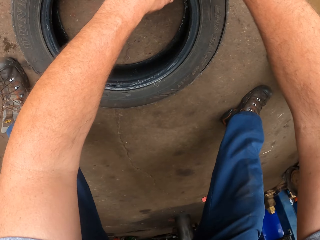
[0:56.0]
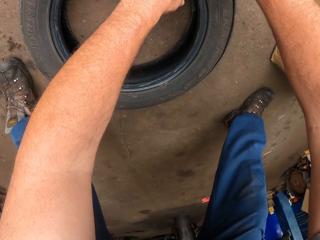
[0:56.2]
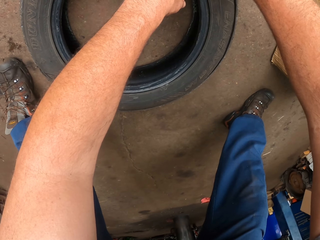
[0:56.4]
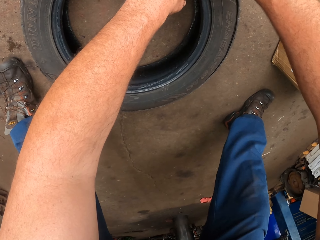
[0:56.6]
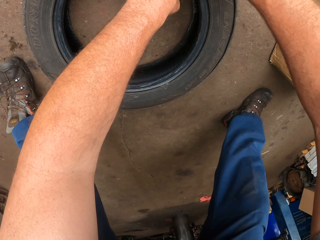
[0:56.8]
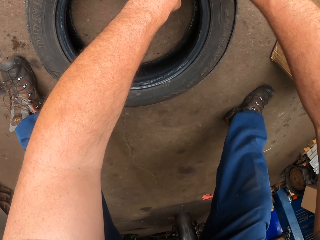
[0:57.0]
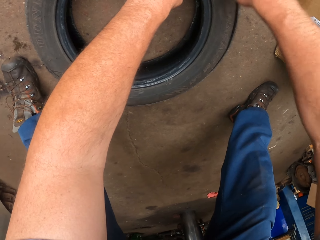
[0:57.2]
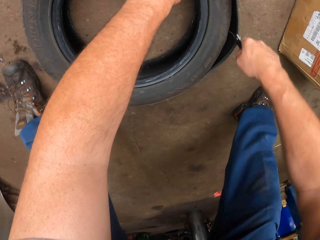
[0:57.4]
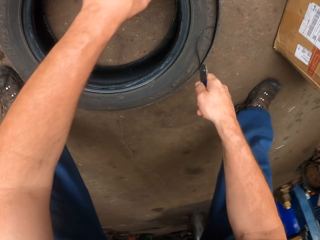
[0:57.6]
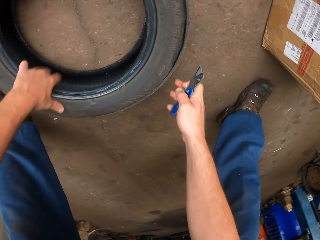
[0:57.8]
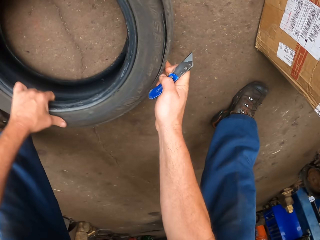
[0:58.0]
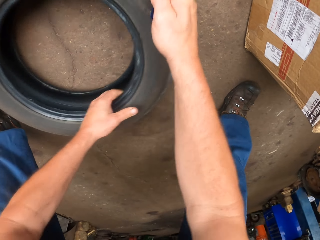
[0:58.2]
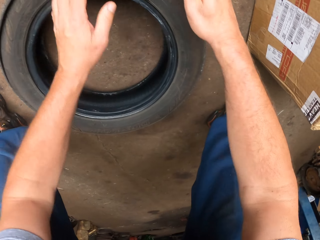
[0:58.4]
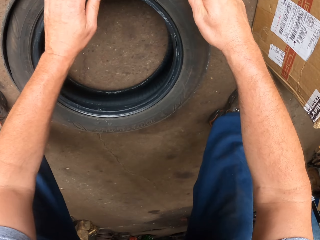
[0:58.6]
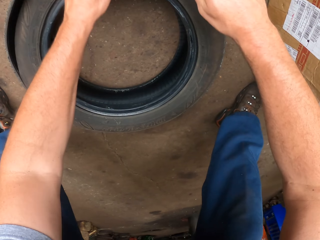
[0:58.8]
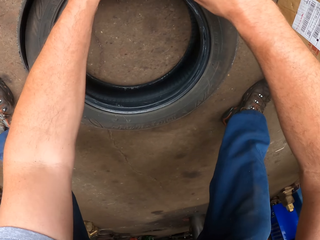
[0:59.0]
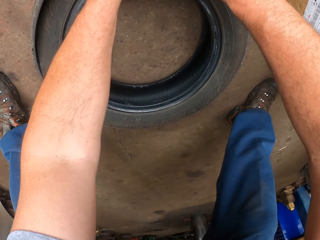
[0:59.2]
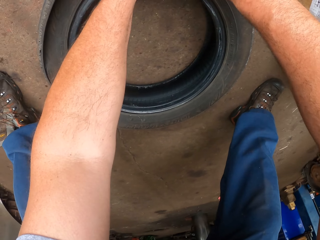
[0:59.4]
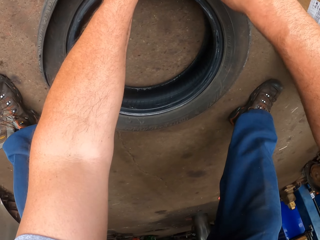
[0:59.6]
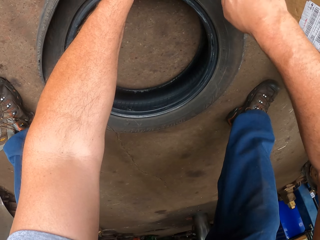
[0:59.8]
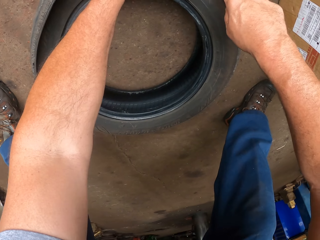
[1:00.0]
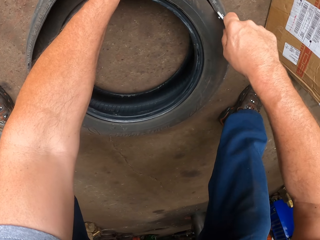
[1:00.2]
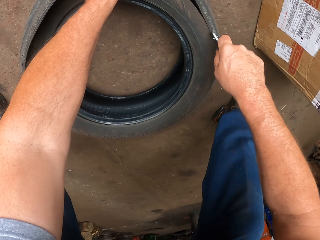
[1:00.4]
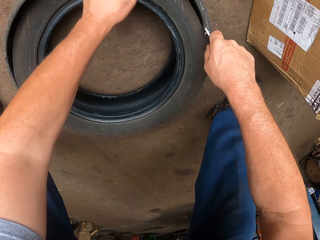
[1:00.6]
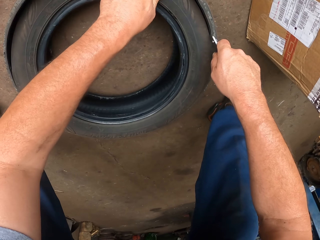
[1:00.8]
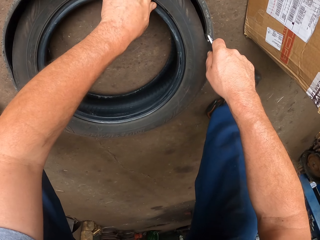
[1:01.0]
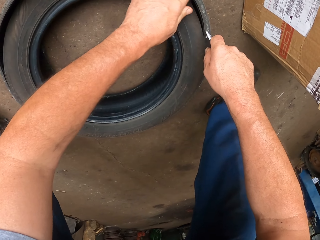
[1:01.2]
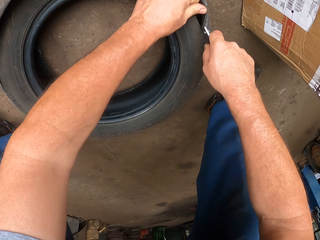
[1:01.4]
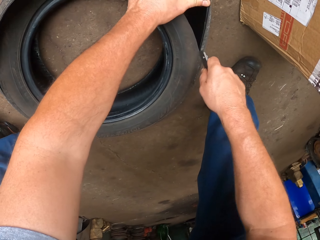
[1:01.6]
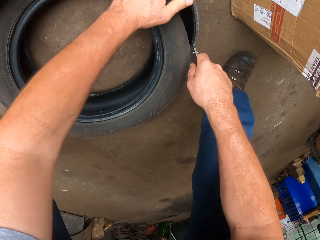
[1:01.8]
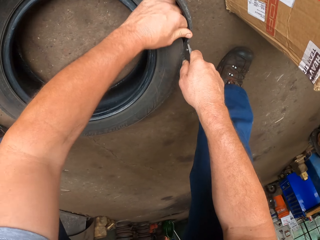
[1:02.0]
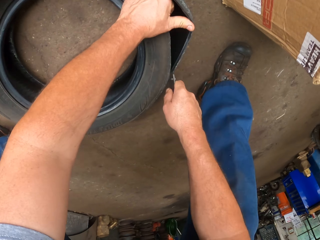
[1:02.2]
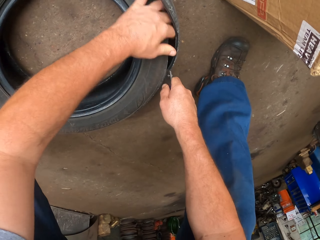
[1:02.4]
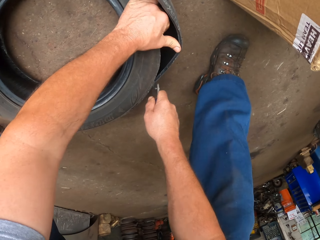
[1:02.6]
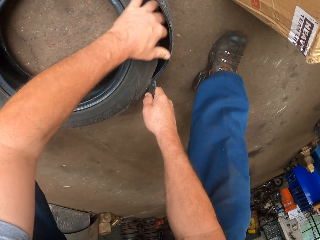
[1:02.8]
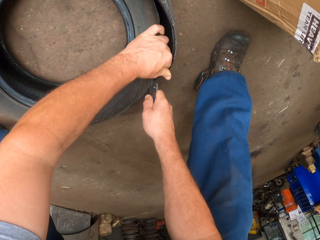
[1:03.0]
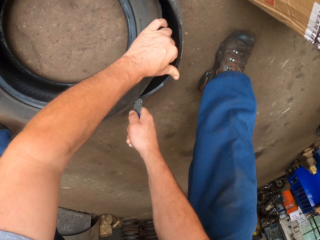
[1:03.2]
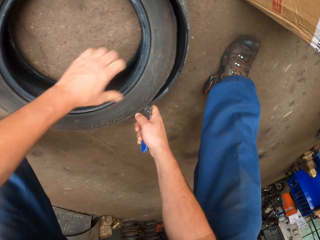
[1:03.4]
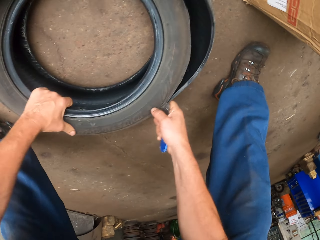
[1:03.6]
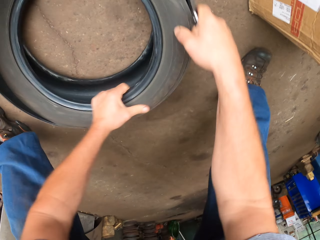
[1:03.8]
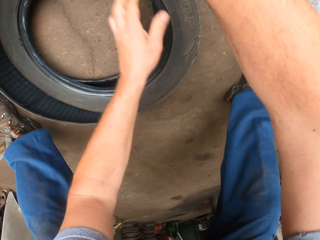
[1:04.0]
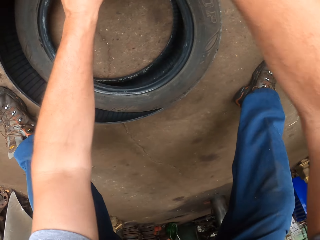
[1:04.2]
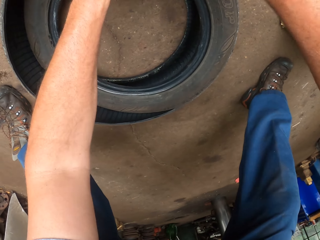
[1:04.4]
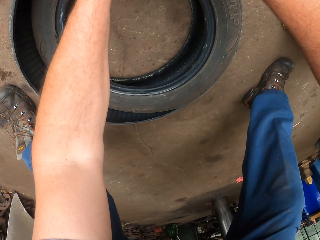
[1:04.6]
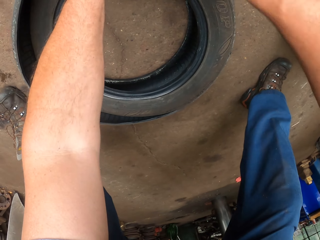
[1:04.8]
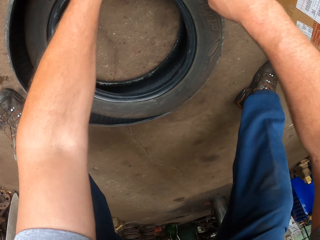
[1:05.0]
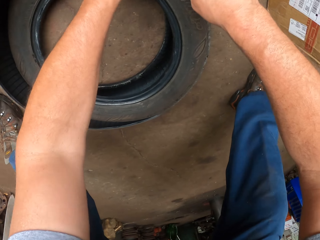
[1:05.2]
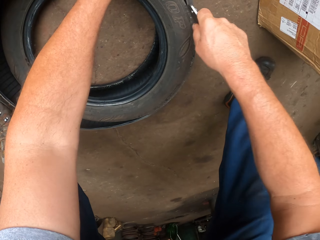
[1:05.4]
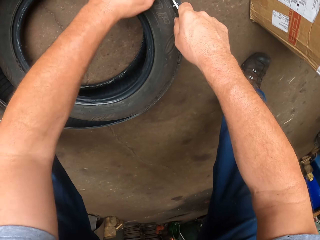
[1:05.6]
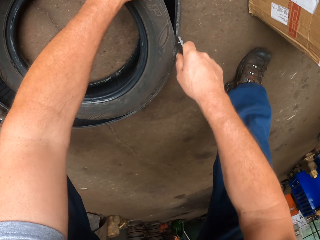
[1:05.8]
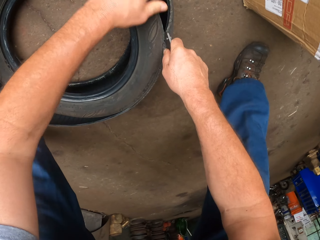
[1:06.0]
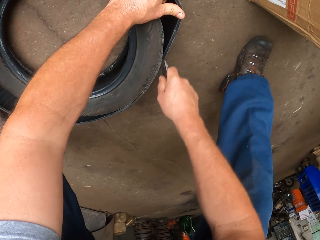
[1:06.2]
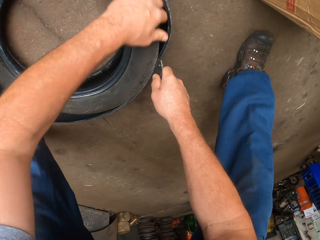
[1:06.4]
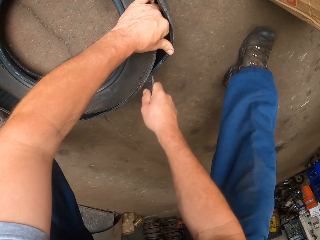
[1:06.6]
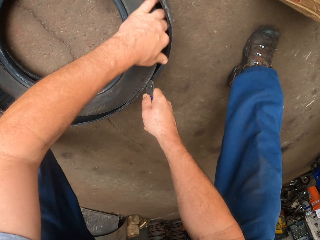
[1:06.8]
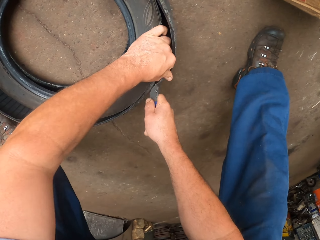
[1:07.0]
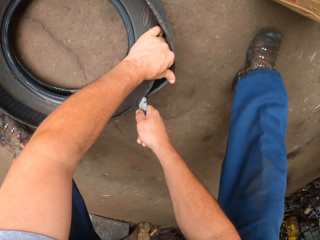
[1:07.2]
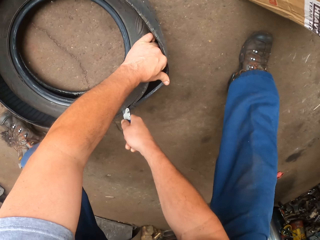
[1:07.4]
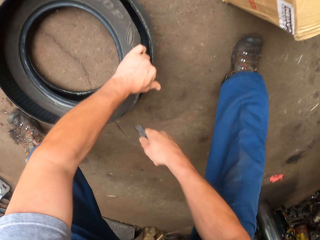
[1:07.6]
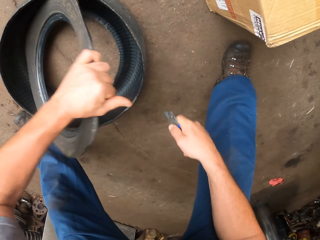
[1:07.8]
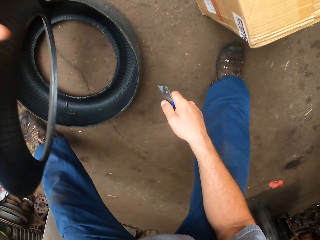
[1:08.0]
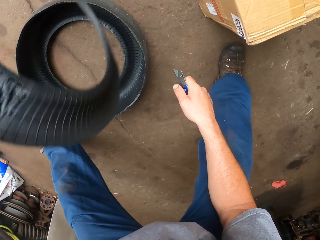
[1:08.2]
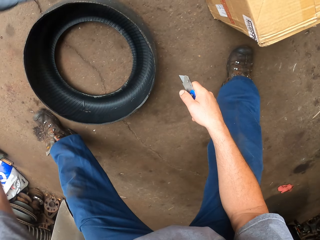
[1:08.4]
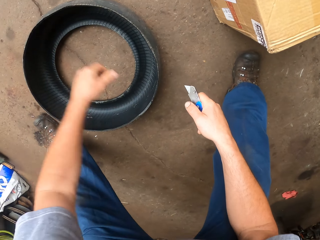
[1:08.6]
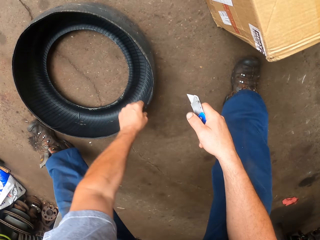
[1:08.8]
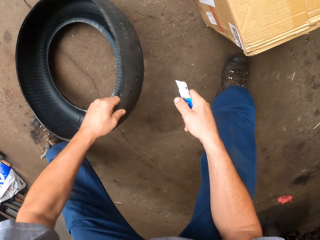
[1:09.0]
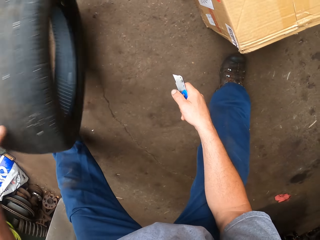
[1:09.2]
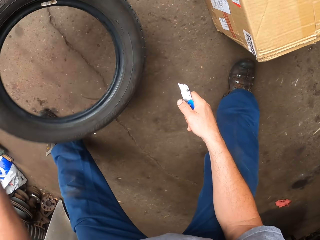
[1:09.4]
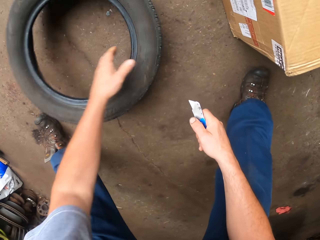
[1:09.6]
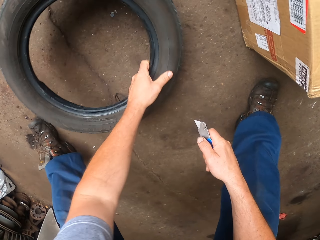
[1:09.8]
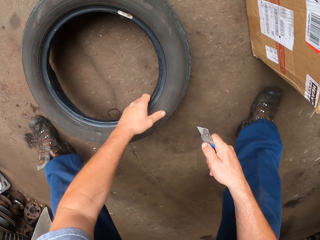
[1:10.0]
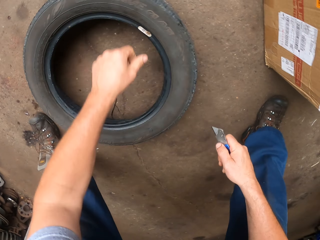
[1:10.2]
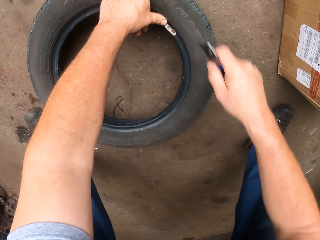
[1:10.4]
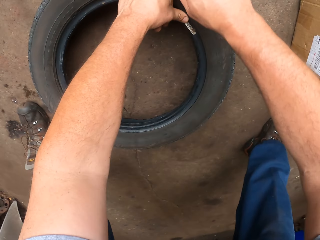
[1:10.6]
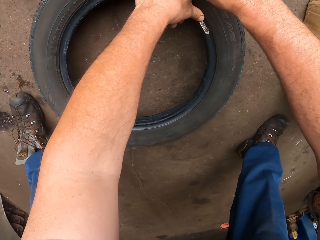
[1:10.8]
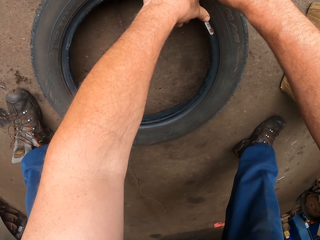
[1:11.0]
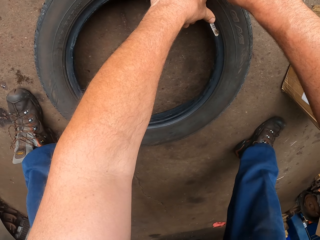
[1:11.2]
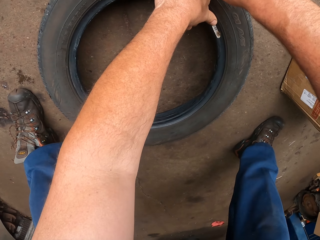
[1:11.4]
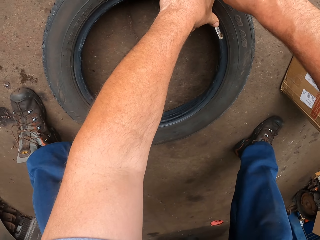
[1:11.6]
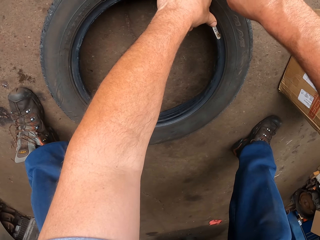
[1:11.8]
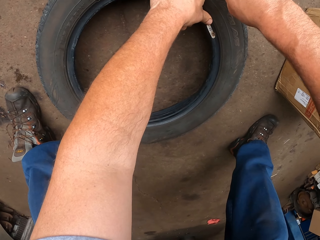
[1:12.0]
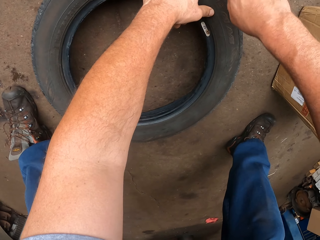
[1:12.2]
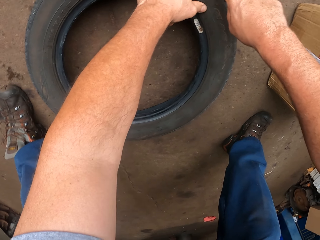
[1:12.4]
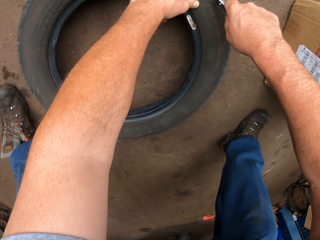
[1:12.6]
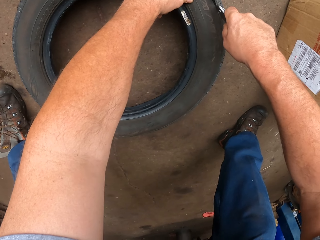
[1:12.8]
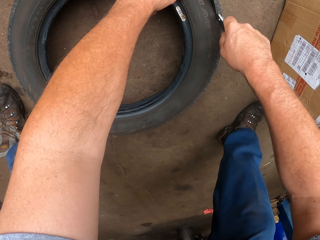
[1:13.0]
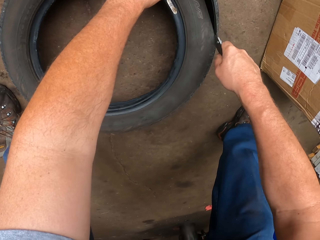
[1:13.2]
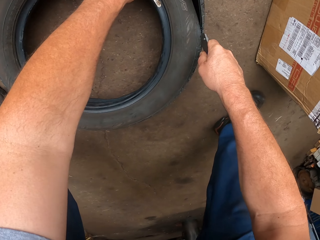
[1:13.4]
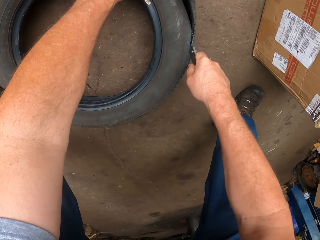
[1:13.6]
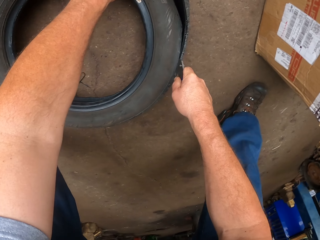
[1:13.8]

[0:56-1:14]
The camera wearer turns the wheel tire. They cut the wheel tire. They turn the wheel tire. They cut the wheel tire. They throw away the upper part of the wheel tire. They lift the tire. They pick up the remaining part of the wheel tire. They throw down the remaining part of the wheel tire on the ground. They cut the wheel tire.

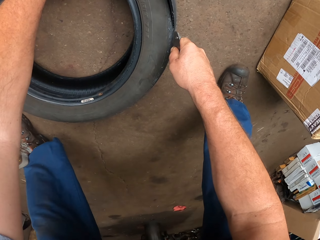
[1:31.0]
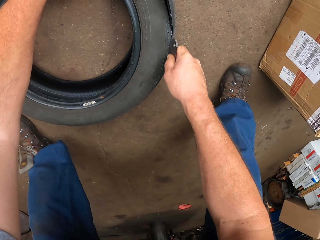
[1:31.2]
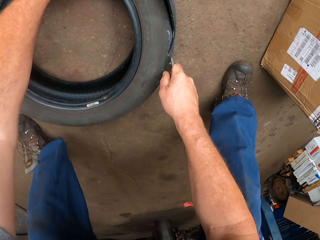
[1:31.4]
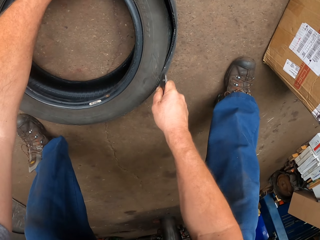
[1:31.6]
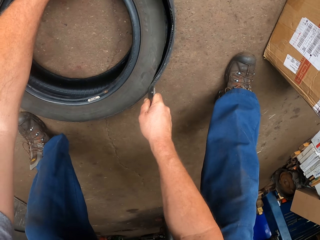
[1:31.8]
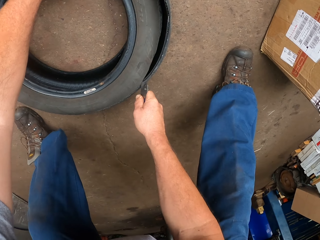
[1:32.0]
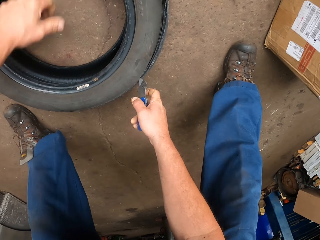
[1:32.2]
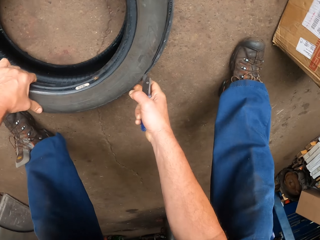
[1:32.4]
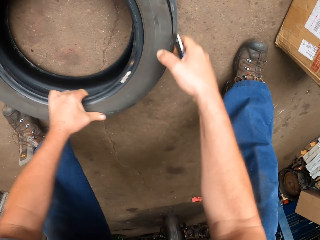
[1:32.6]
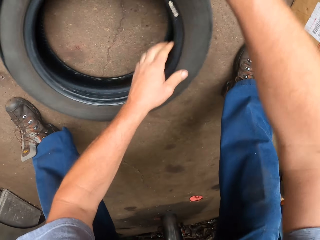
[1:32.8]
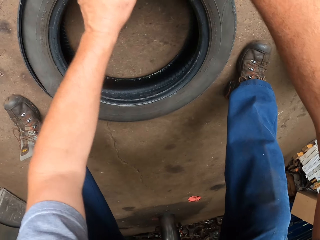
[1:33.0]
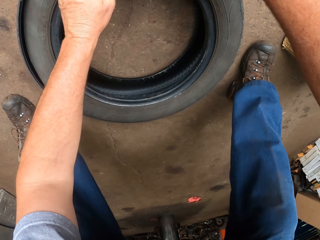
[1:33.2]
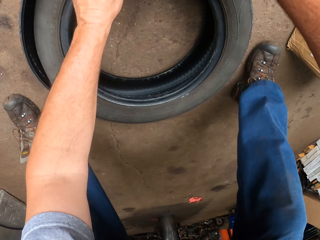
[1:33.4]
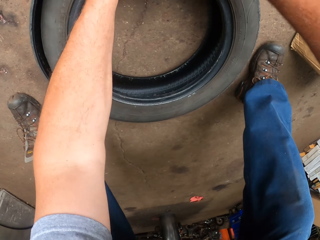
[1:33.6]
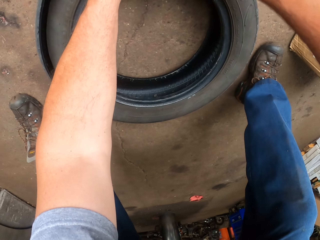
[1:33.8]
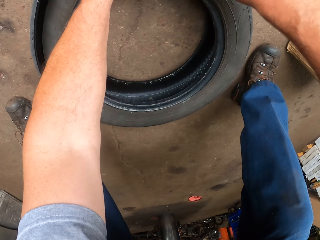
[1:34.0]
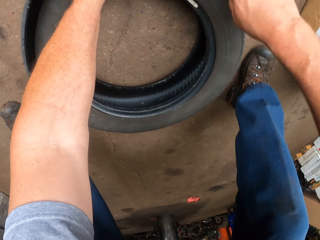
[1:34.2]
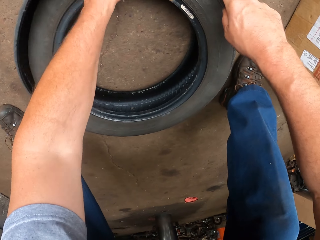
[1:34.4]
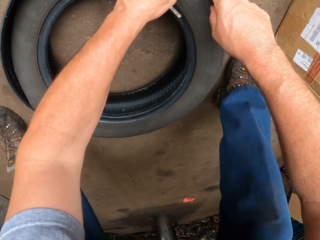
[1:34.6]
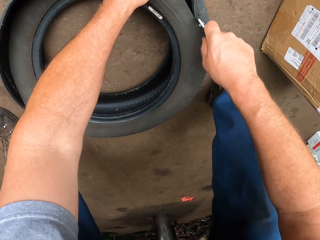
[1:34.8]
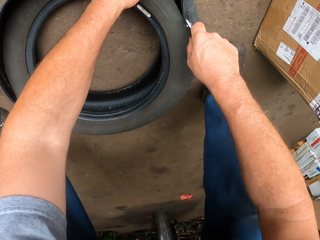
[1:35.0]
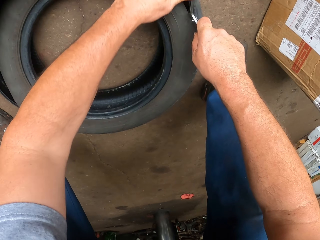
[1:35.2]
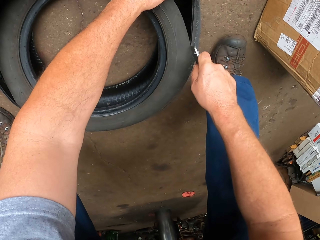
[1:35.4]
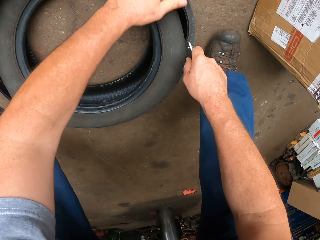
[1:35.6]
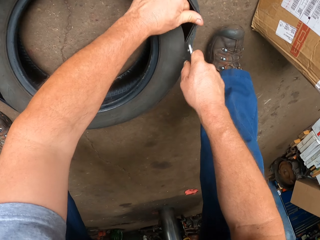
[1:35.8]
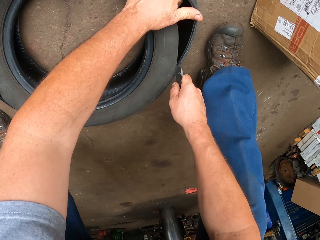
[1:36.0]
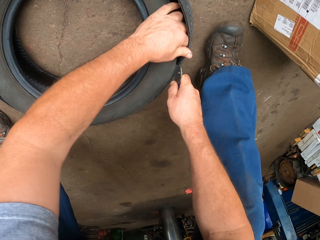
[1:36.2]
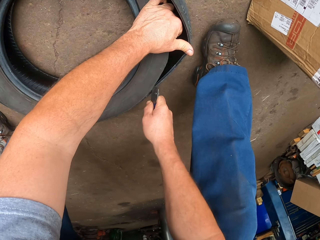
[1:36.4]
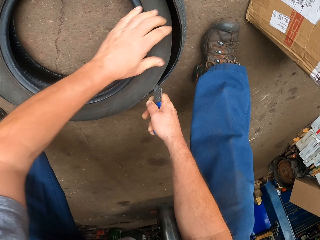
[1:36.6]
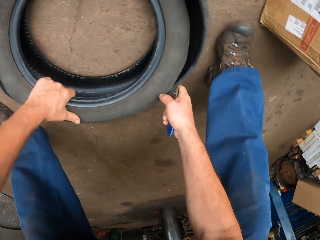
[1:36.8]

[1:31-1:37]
The camera wearer turns the wheel tire. They cut the wheel tire.
